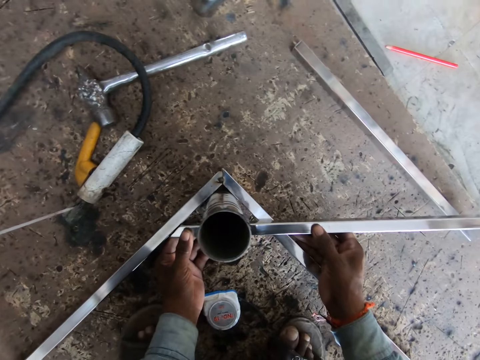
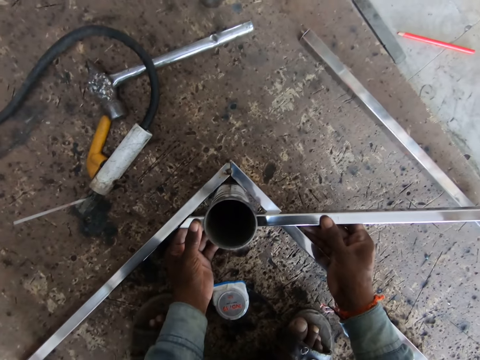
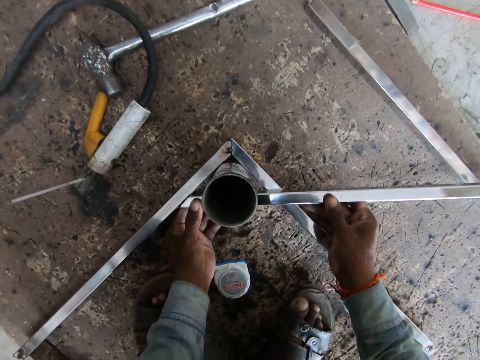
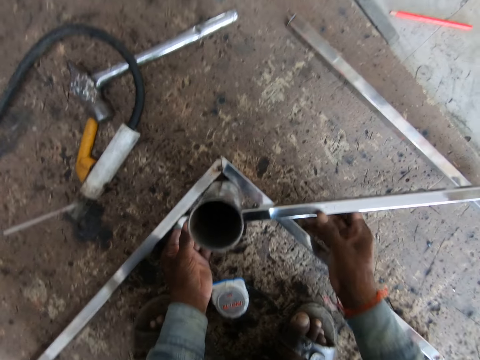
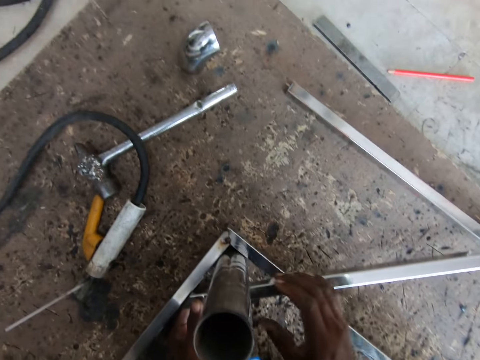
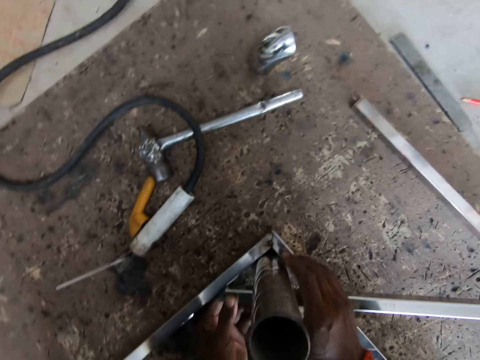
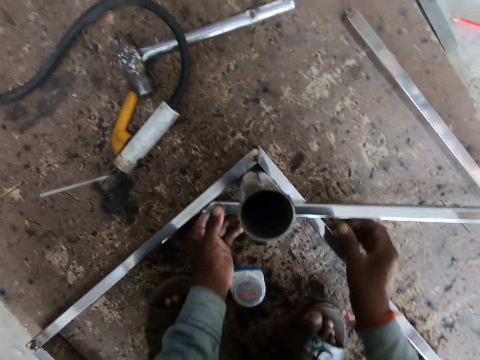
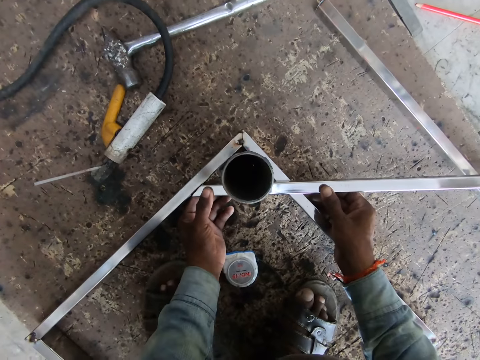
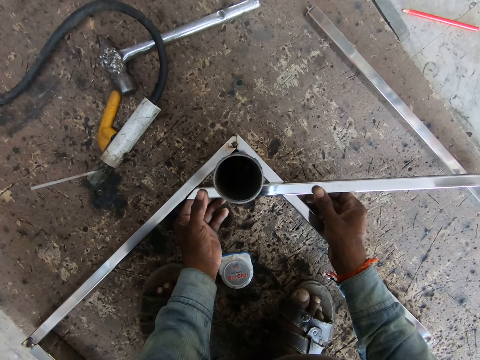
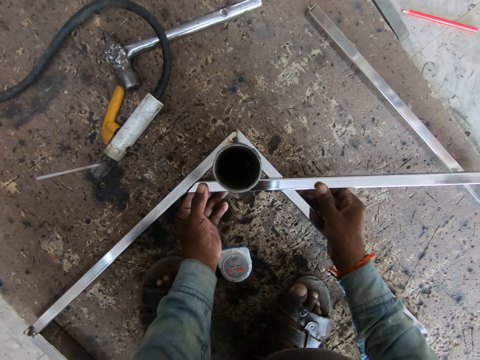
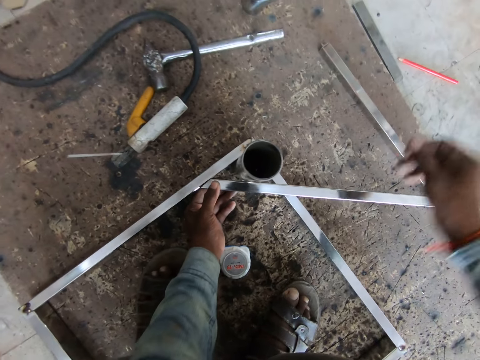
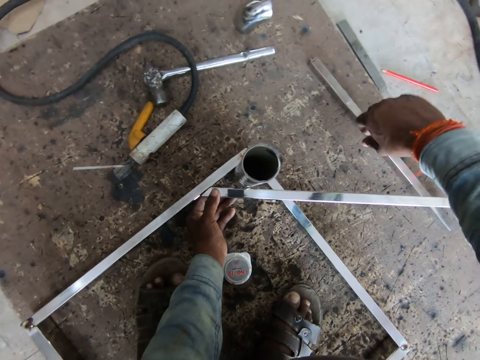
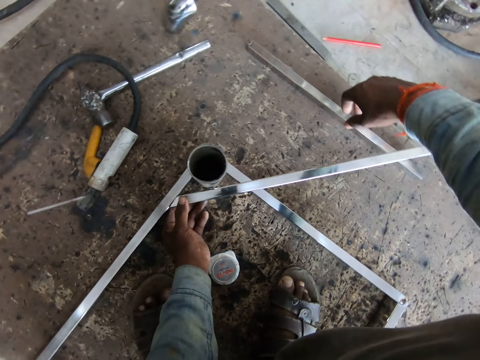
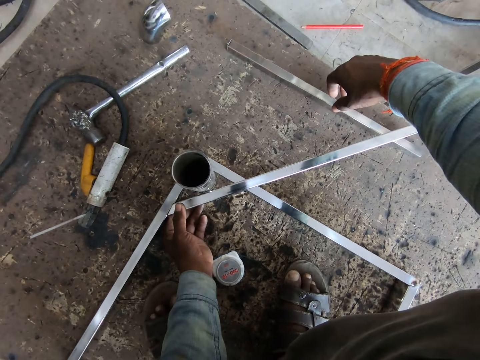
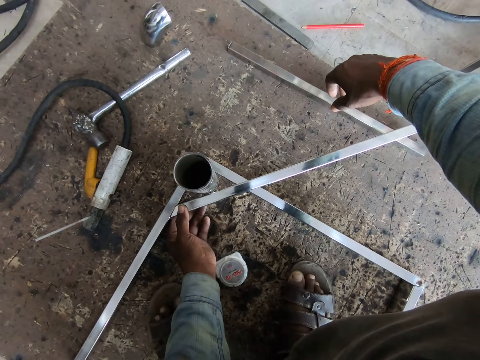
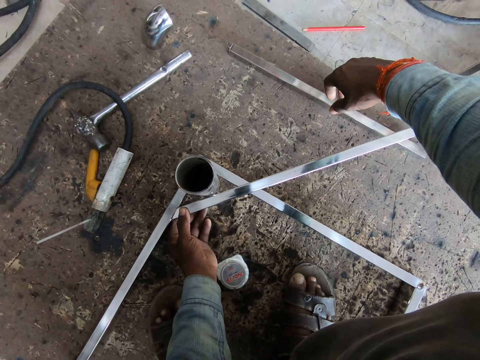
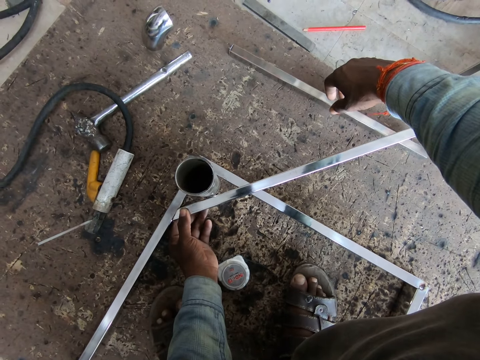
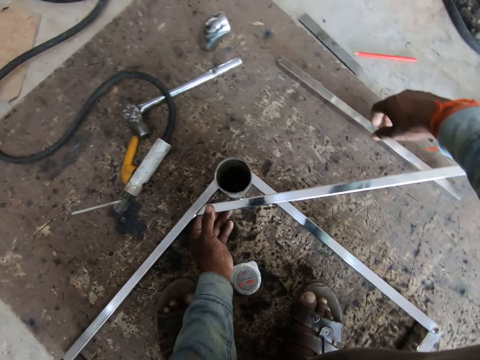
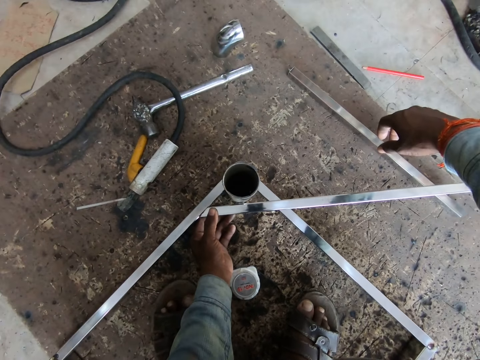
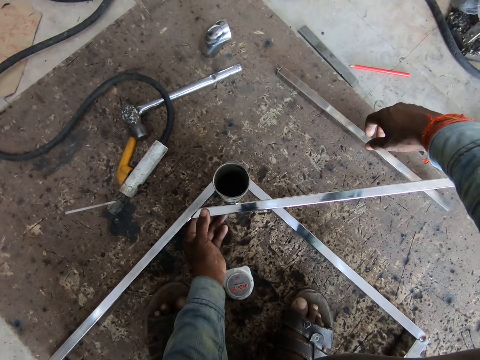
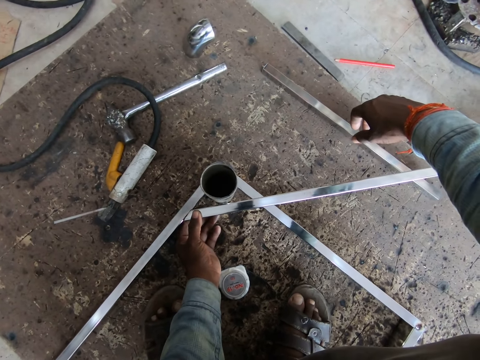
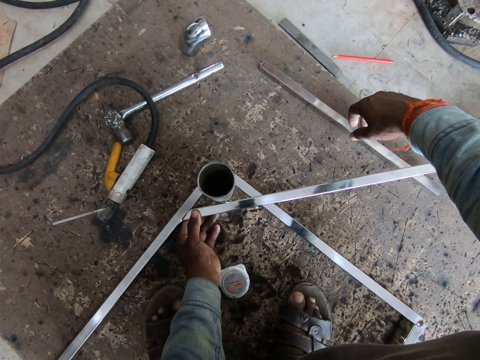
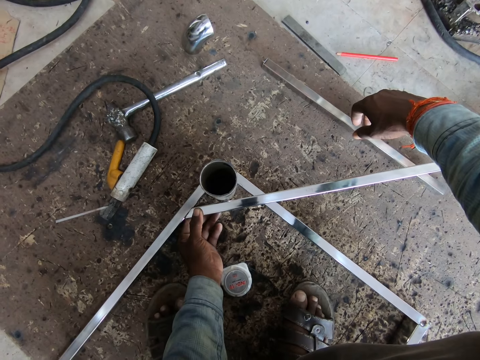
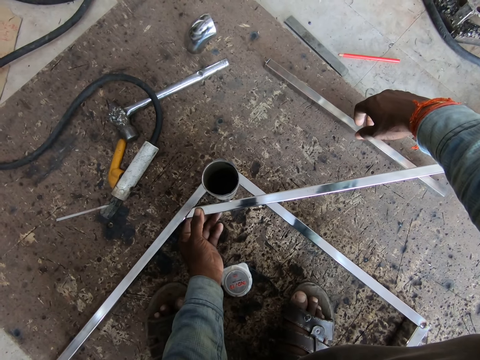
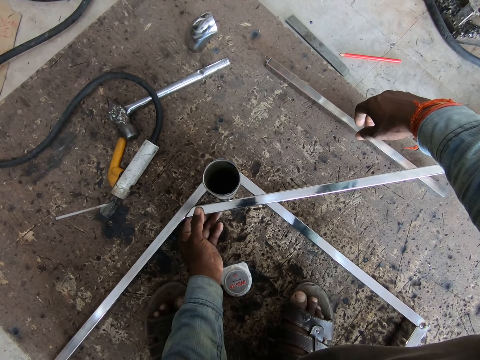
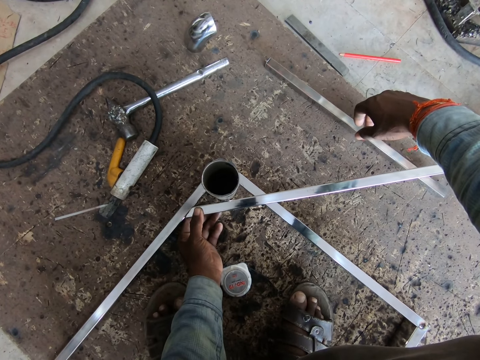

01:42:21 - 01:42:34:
The camera wearer holds the metal pole across the edge of the metal frame on the work surface with his left hand.

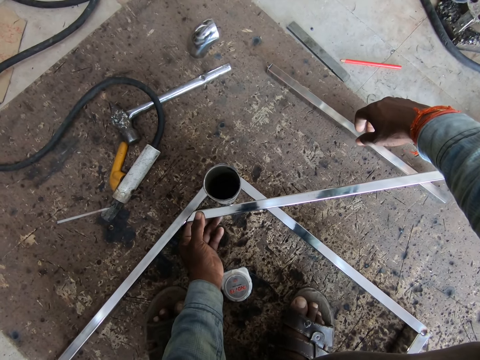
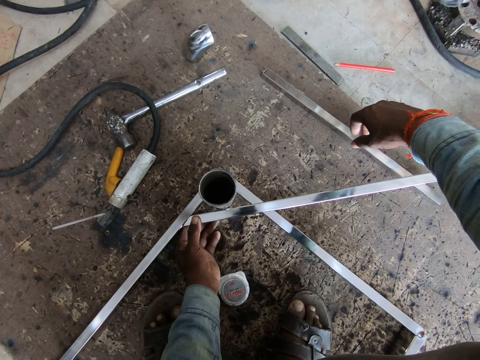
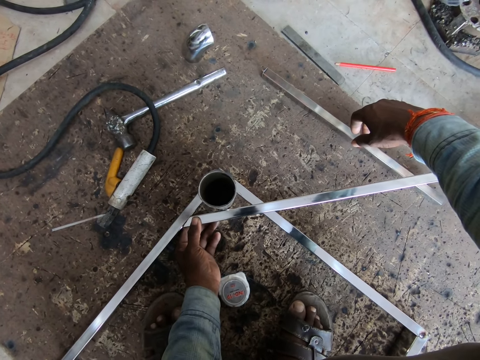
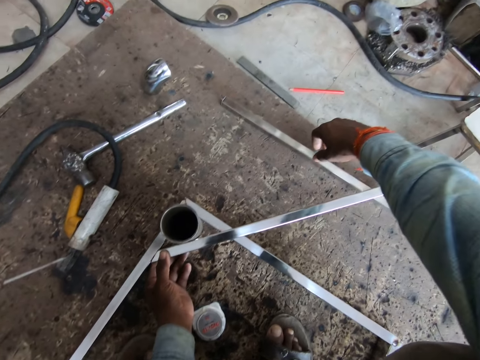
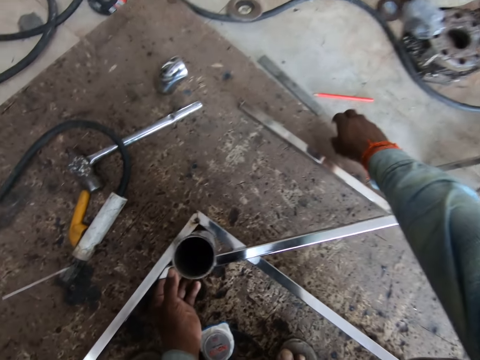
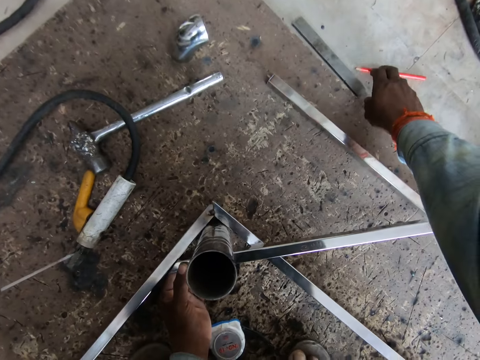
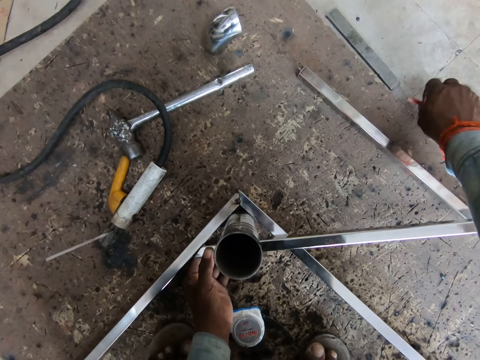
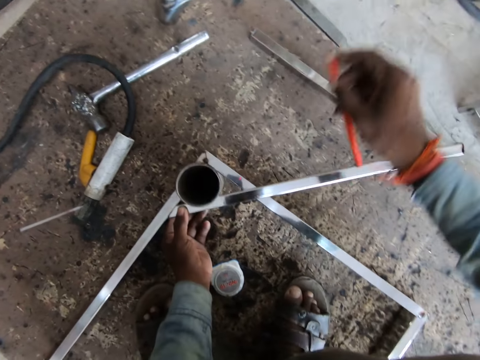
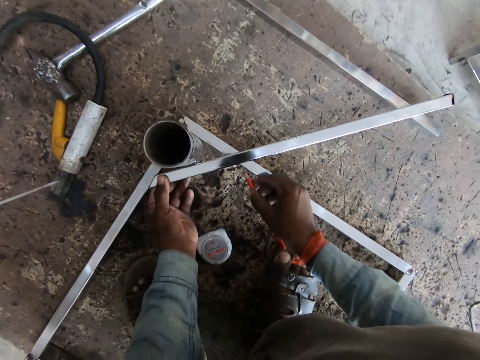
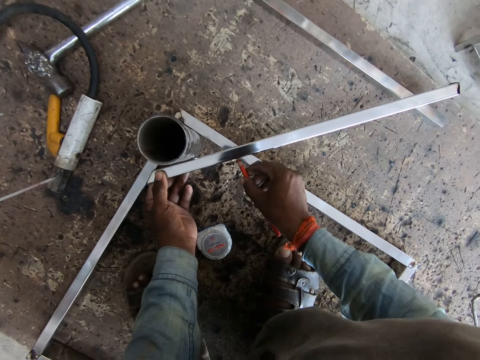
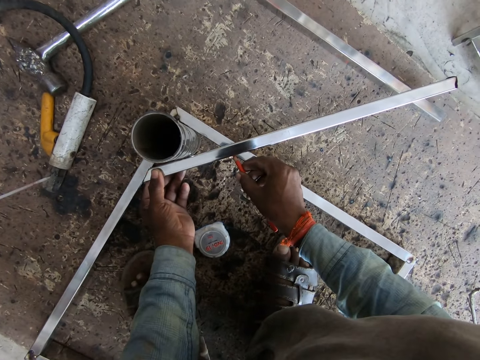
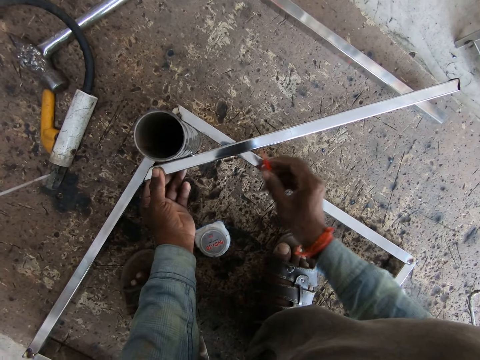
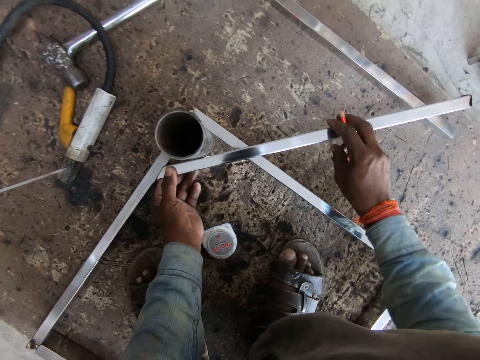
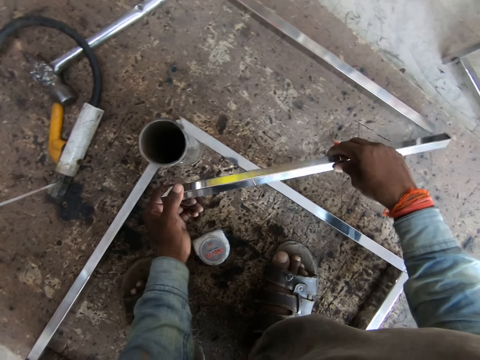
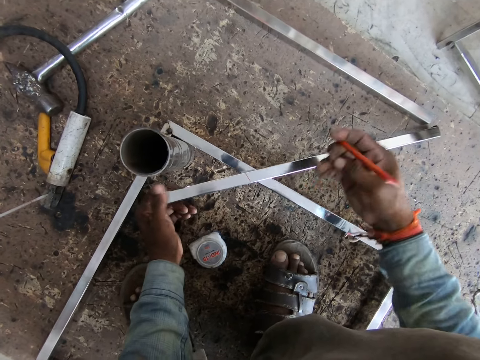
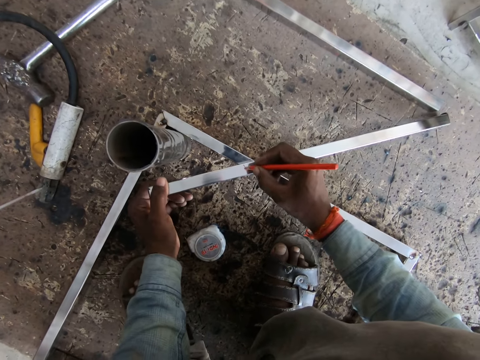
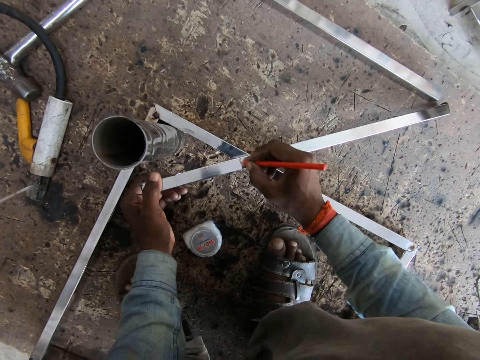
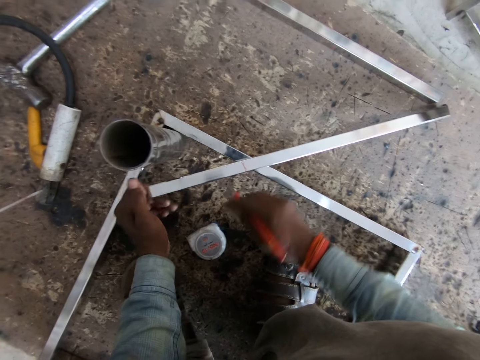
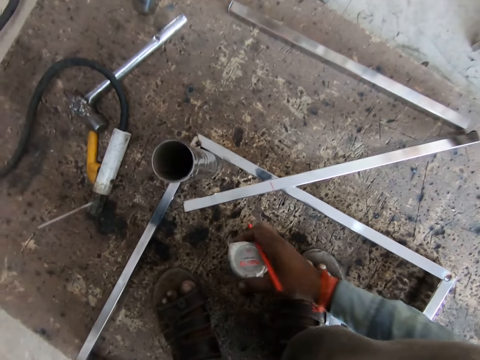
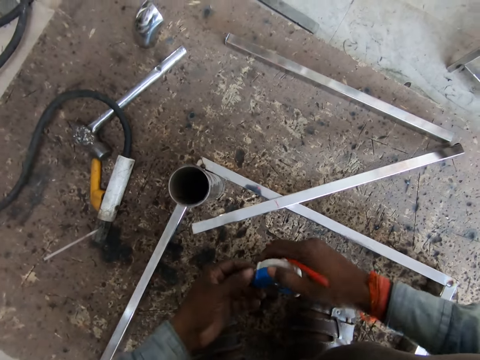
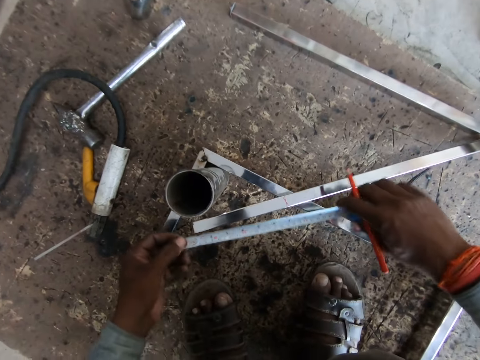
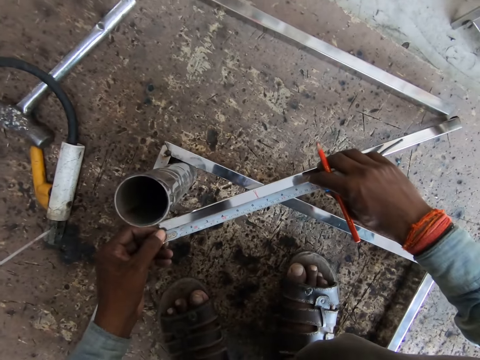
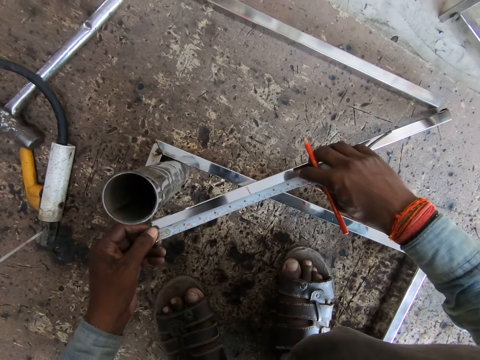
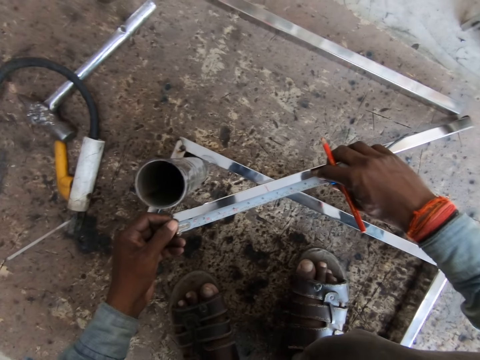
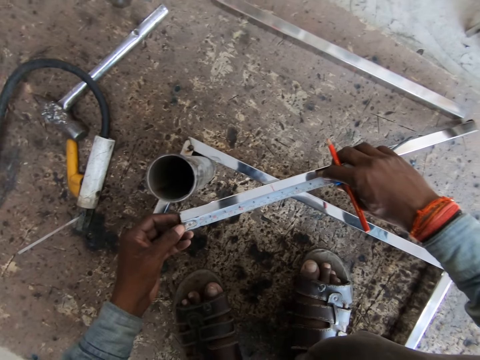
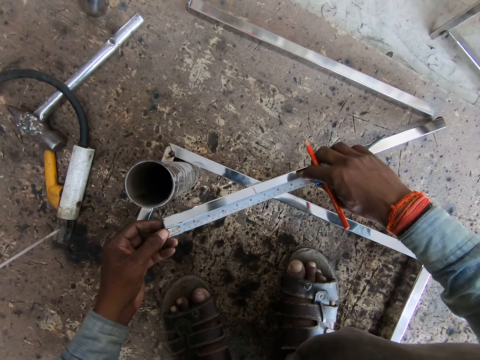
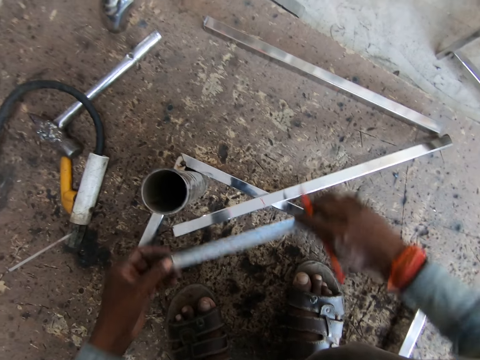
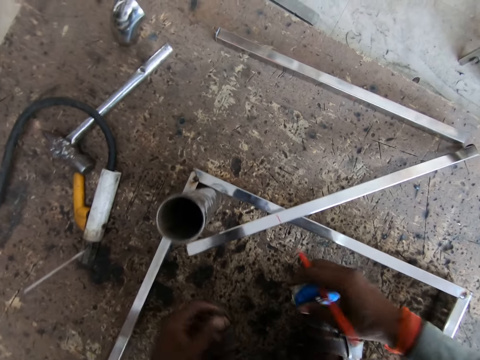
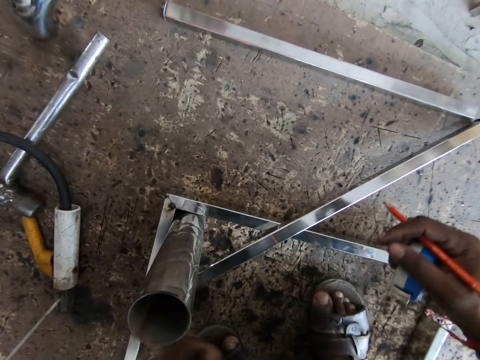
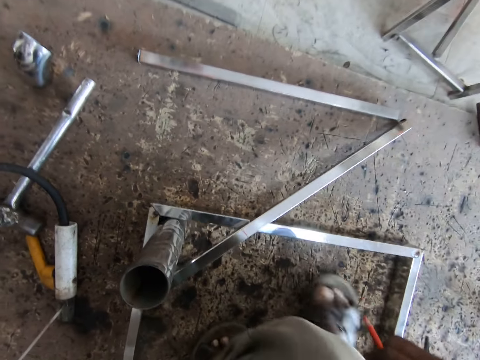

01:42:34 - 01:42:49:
The camera wearer picks up a pencil from the ground with his right hand. He marks the metal pole across the edge of the metal frame on the work surface with the pencil in his right hand. He repositions the metal pole across the edge of the metal frame on the work surface with both hands. He turns the metal. He holds the metal pole across the edge of the metal frame on the work surface with his left hand. He marks the metal pole across the edge of the metal frame in his left hand with the pencil in his right hand. He picks up the measuring tape from the ground with his right hand. He pulls the tip of the measuring tape in his right hand with his left hand. He measures the metal pole on the work surface with the measuring tape in his hands.
